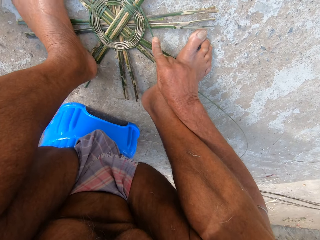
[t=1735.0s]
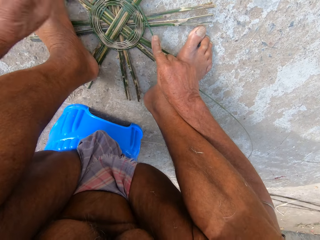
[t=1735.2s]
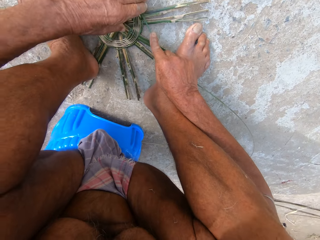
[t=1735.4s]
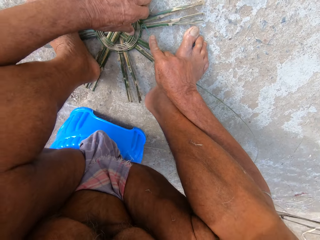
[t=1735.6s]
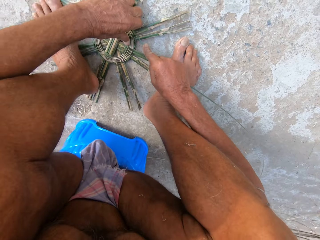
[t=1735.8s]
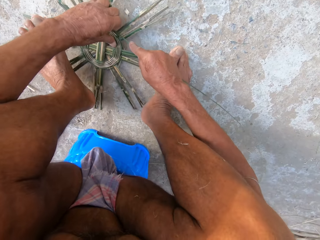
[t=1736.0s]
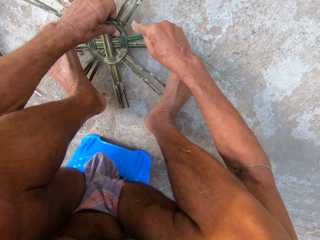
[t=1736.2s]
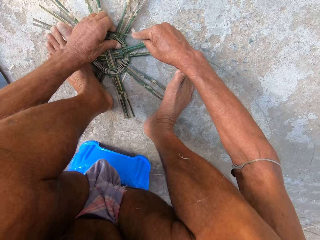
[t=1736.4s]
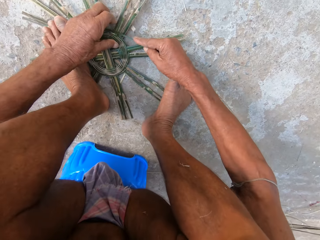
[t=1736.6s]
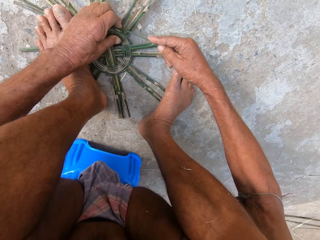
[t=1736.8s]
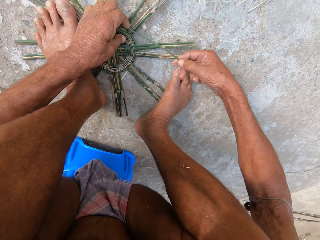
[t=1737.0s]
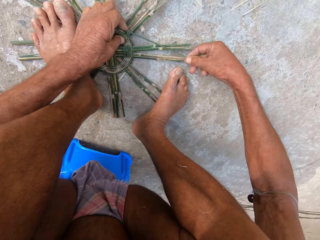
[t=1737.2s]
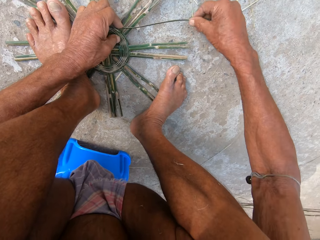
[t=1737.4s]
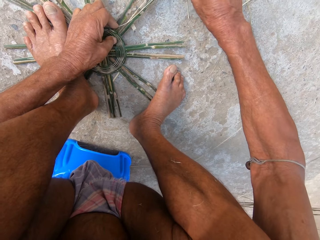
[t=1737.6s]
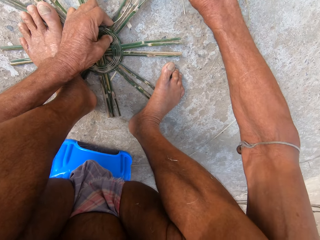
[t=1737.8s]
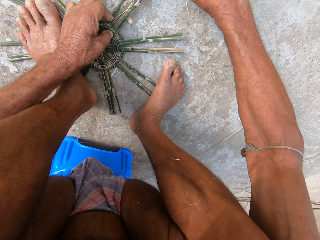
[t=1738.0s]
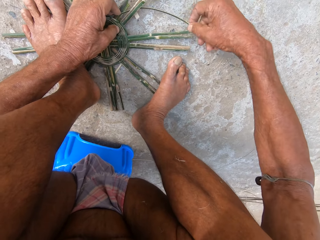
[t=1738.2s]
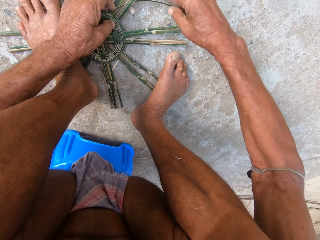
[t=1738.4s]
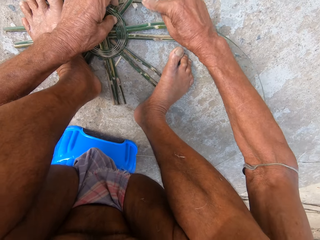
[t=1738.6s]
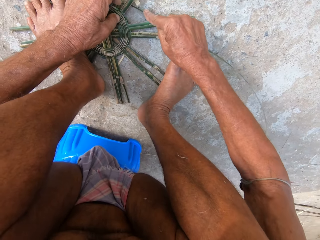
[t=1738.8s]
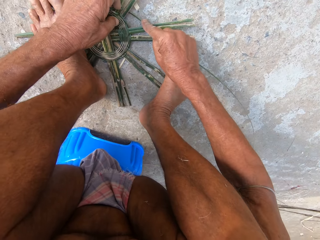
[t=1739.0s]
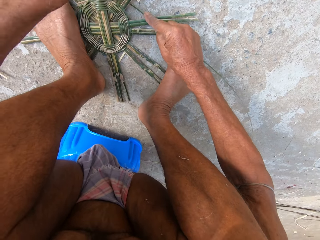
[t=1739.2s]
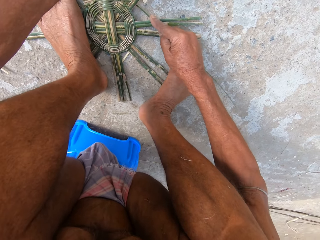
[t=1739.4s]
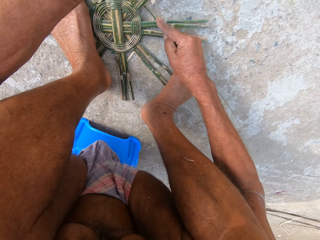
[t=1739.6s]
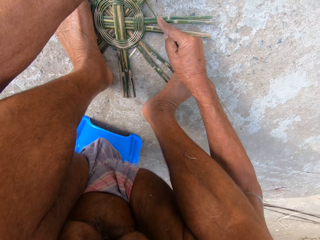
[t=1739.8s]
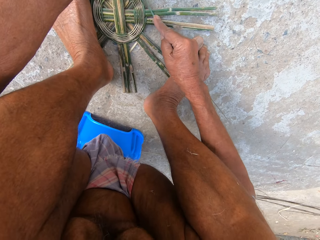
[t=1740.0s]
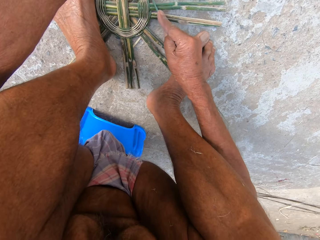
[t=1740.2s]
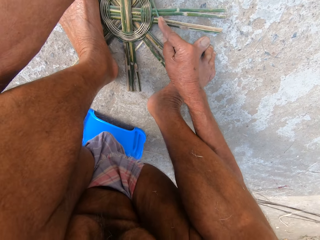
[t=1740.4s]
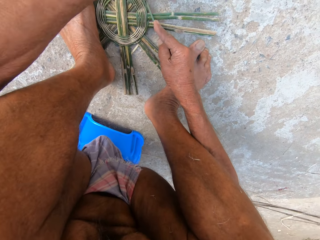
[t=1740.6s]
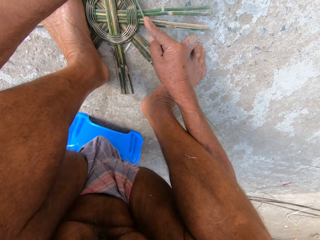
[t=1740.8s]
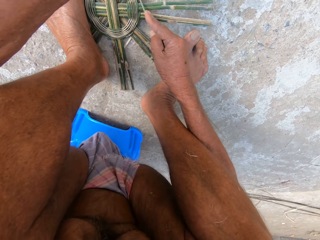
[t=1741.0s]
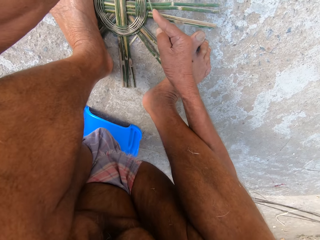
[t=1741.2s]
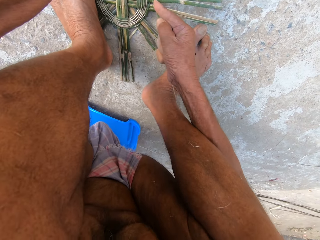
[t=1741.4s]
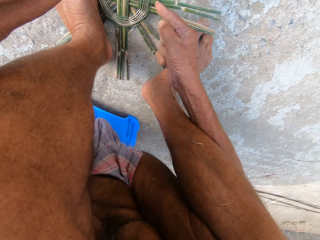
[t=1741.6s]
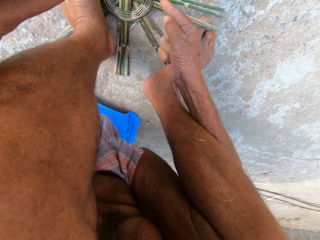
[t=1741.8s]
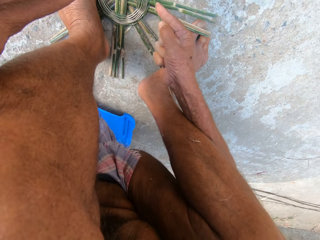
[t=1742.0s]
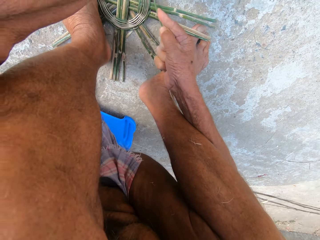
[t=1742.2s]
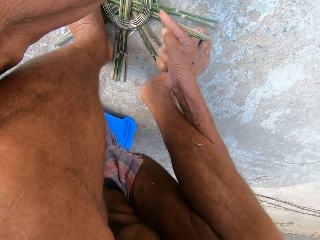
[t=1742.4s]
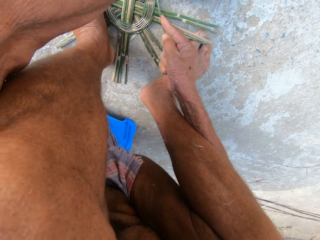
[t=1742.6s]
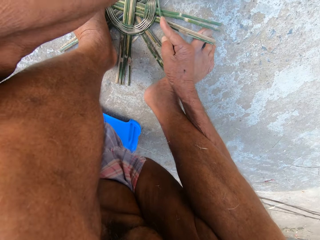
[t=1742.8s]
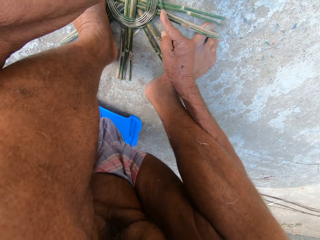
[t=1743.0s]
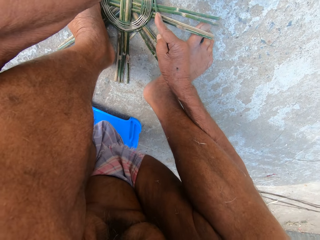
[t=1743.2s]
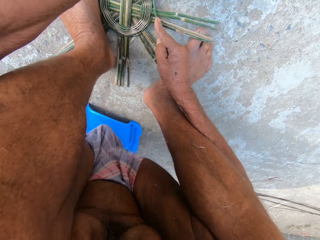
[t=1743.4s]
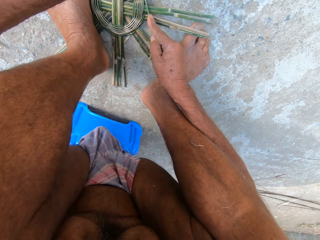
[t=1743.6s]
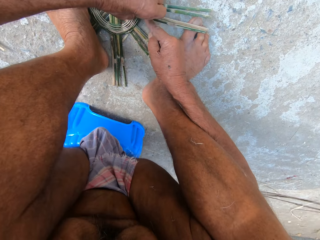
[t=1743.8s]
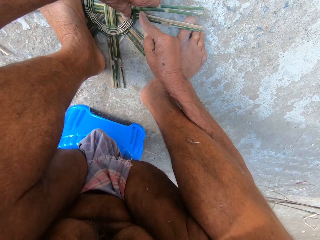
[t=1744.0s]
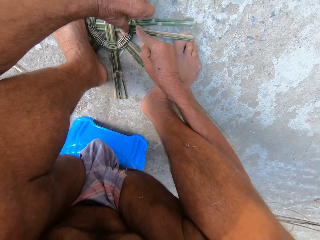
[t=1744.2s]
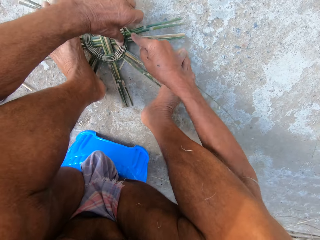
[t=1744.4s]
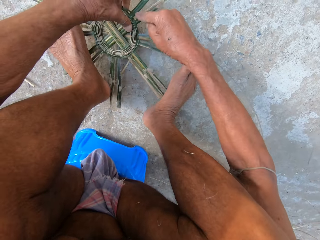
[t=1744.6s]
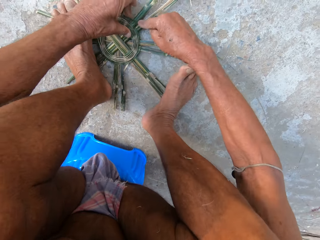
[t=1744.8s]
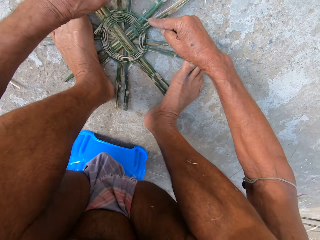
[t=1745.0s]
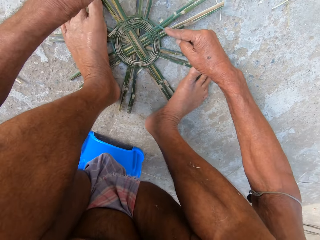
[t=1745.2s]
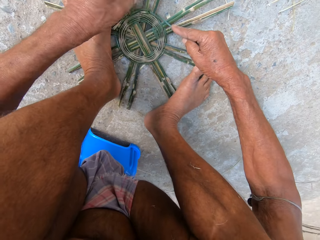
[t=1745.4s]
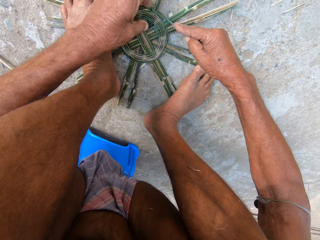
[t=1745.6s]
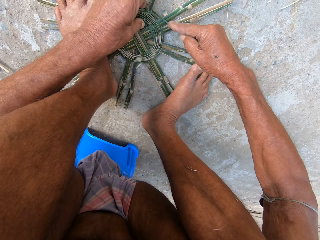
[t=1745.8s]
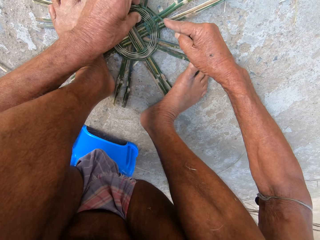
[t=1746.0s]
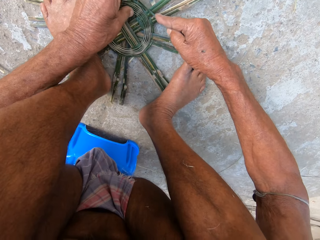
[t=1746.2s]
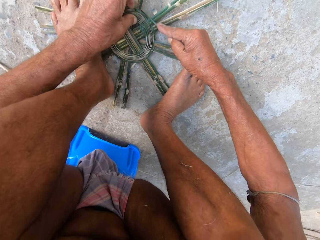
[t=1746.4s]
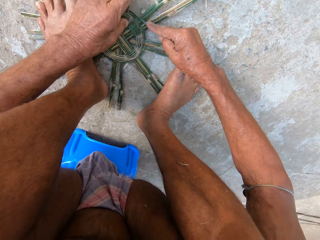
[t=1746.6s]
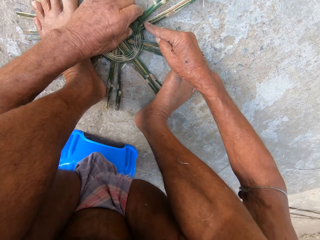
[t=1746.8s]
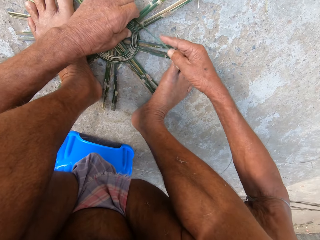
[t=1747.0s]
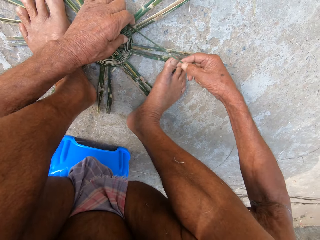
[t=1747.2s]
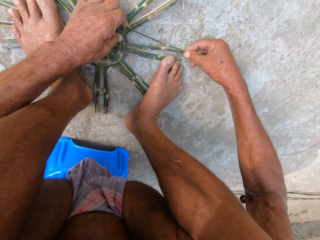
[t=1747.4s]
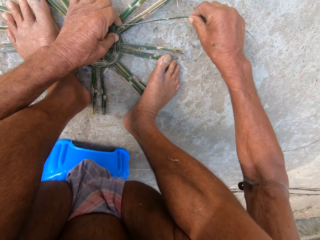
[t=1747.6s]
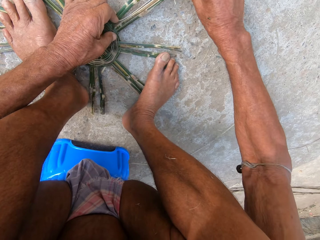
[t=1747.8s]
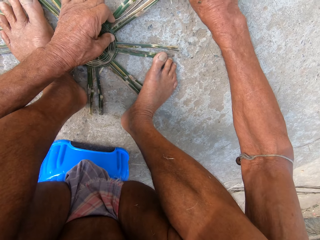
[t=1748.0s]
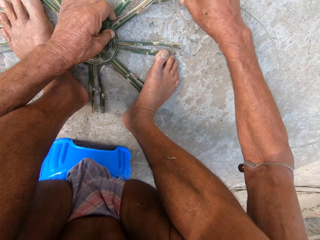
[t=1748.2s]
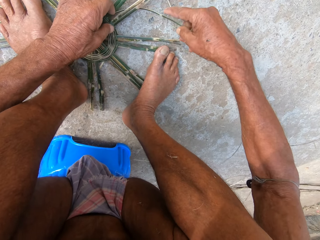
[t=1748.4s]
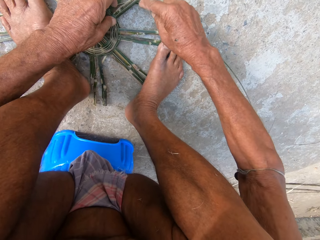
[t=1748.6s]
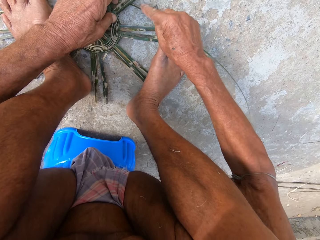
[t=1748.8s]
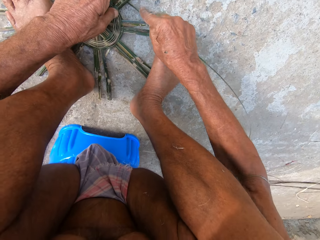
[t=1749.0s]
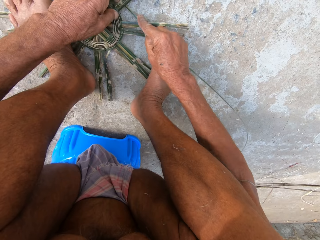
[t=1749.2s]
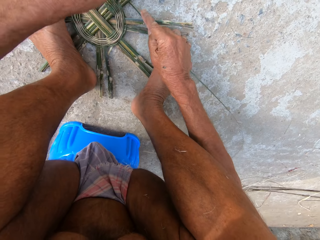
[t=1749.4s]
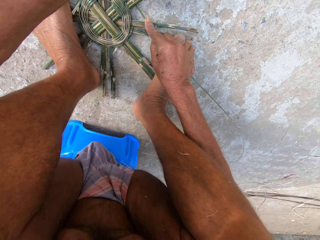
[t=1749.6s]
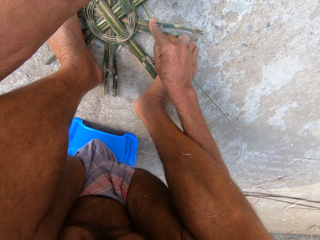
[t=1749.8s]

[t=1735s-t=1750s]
The camera wearer drops the machete on the floor with his left hand. He turns the bamboo basket on the floor with his left hand. He weaves the bamboo basket on the floor with both hands. He turns the bamboo basket on the floor with his left hand. He weaves the bamboo basket on the floor with both hands.

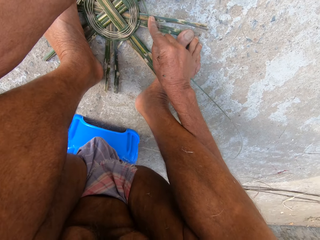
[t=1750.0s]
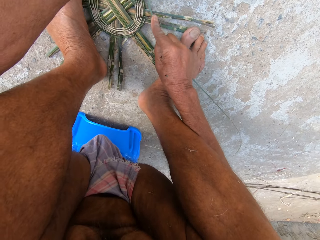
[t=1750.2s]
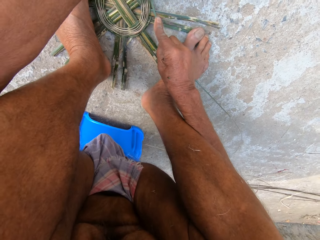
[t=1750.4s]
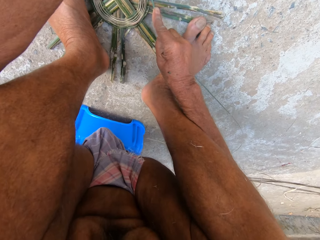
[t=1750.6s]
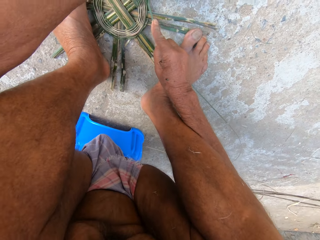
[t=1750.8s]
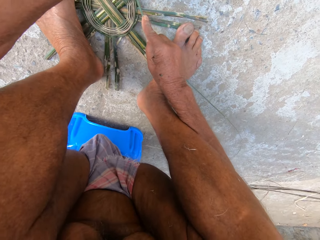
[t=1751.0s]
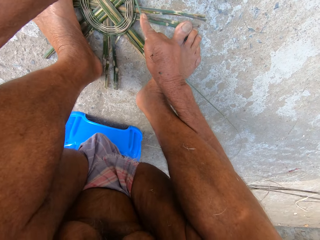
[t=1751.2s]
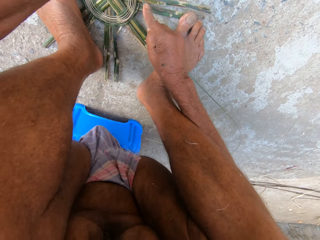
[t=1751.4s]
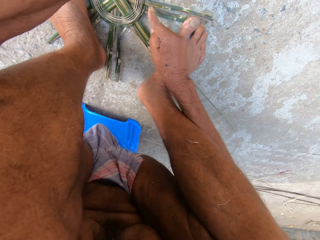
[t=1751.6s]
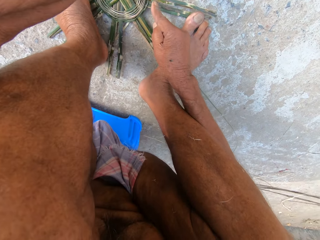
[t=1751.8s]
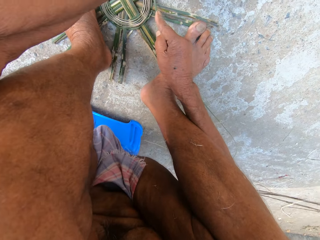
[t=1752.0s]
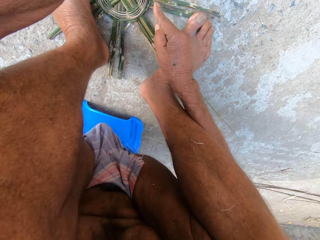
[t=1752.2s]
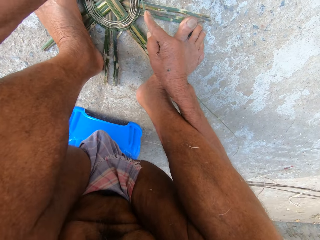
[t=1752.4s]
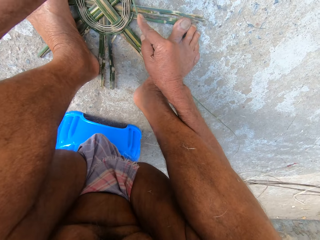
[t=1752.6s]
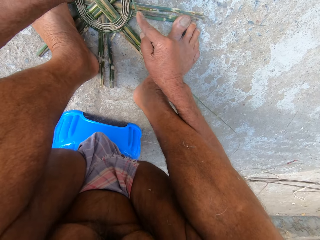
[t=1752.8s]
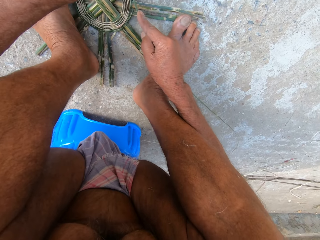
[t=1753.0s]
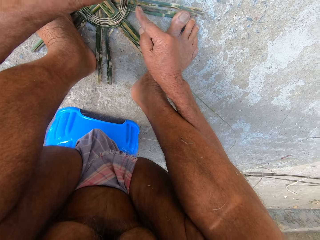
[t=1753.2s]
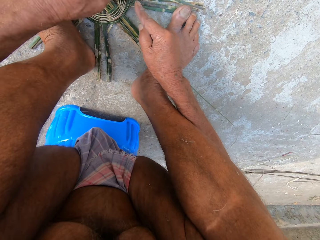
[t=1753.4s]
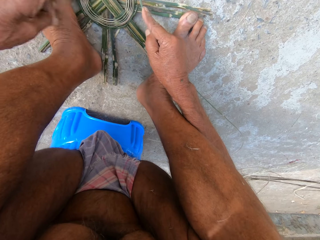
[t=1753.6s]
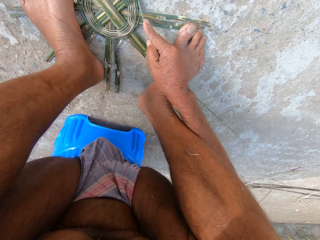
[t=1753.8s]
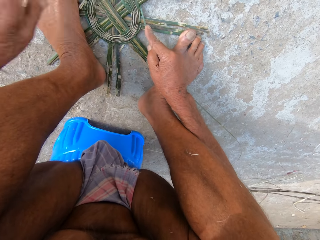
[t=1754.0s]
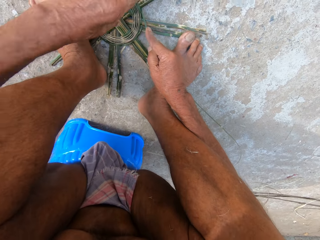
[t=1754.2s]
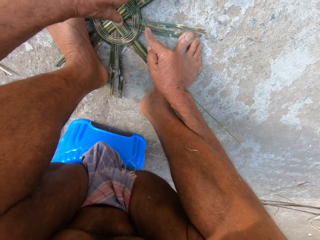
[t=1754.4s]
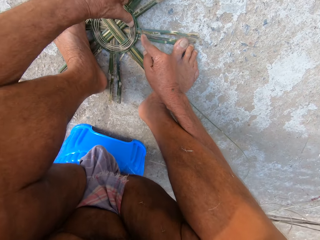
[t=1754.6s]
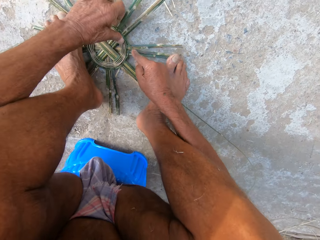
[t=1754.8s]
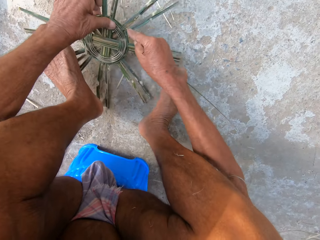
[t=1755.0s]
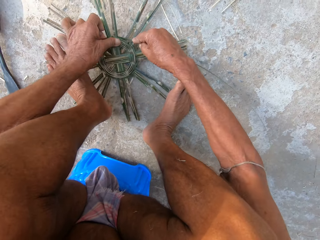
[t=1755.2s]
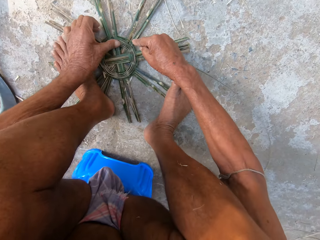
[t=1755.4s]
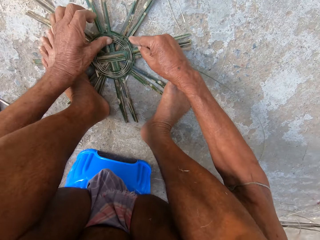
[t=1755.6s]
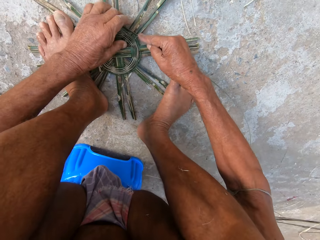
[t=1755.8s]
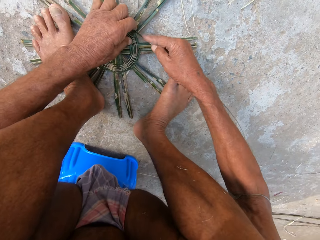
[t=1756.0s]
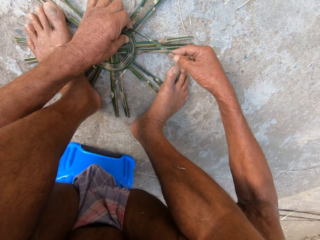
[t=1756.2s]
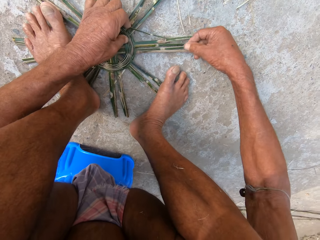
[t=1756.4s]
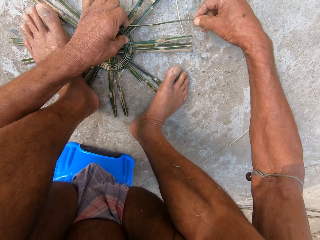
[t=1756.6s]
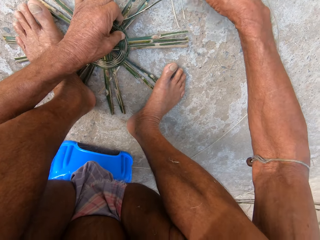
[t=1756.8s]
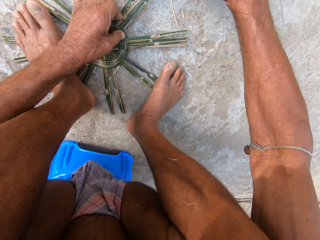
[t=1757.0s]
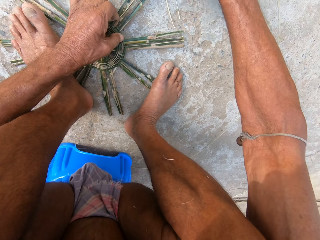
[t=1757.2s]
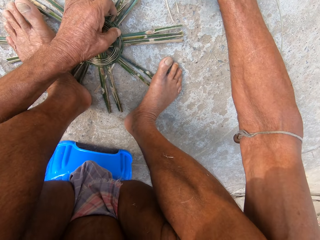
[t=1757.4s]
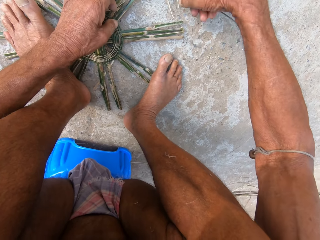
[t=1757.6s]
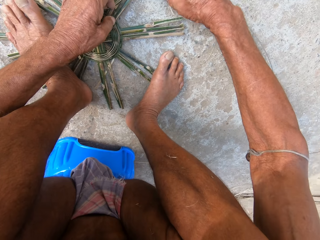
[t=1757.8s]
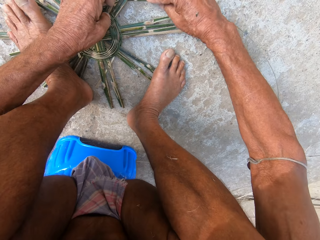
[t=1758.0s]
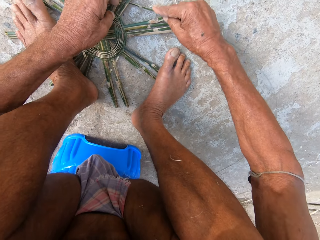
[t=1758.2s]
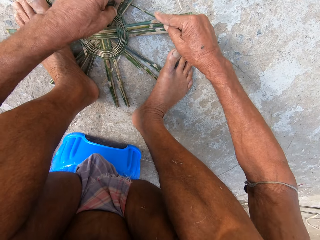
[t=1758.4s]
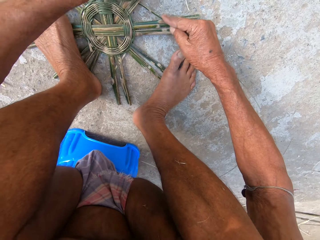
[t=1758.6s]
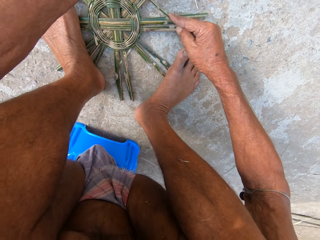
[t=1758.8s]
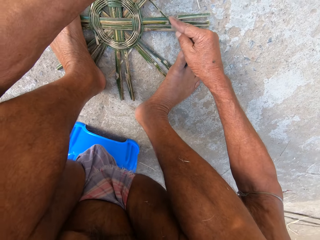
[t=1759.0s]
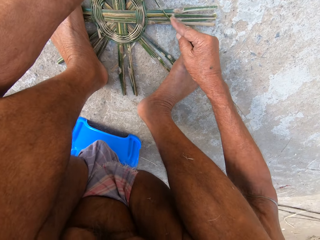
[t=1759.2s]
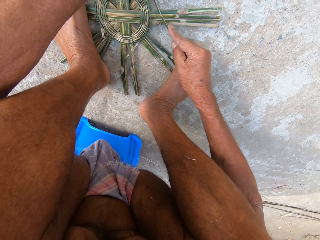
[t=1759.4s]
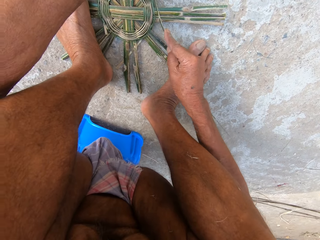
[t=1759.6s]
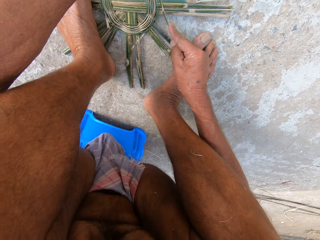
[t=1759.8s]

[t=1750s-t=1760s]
The camera wearer turns the bamboo basket on the floor with his left hand. He weaves the bamboo basket on the floor with both hands.
